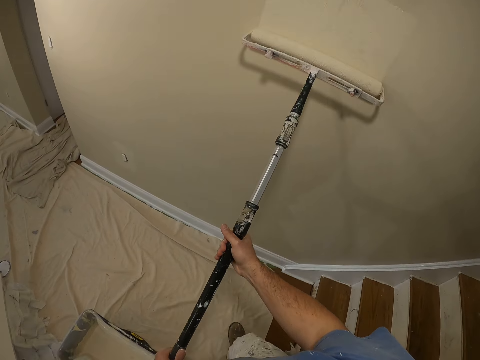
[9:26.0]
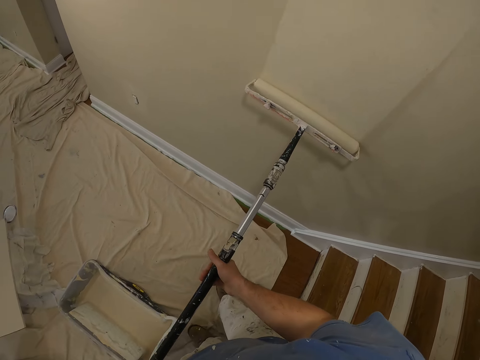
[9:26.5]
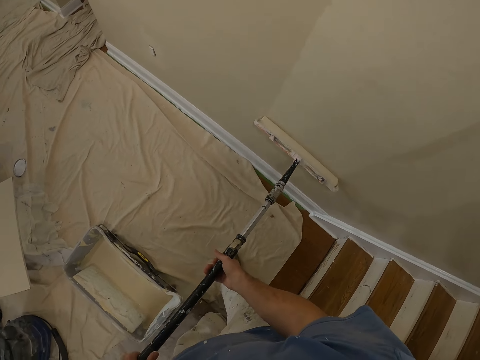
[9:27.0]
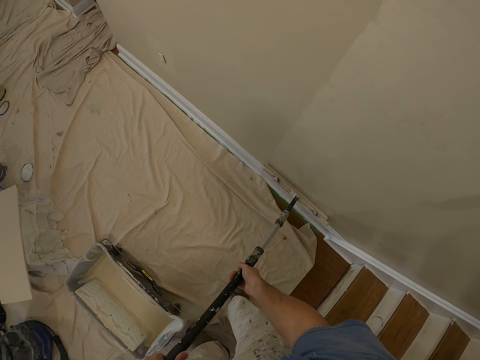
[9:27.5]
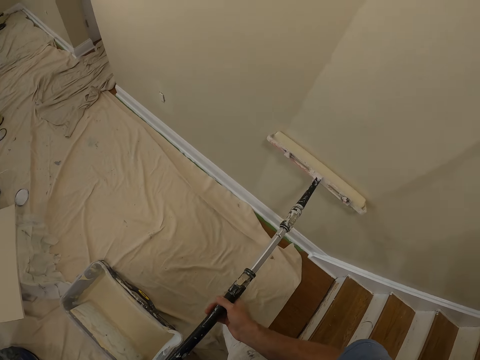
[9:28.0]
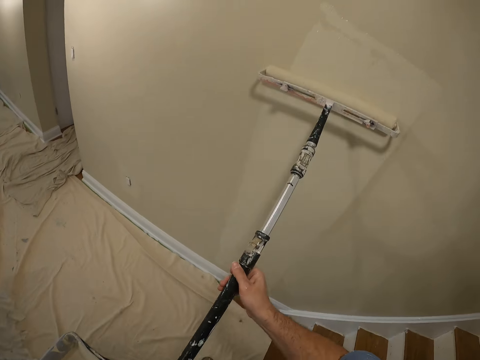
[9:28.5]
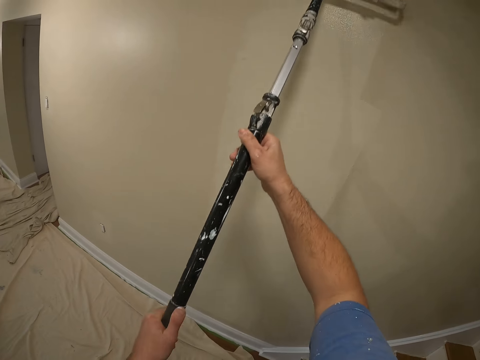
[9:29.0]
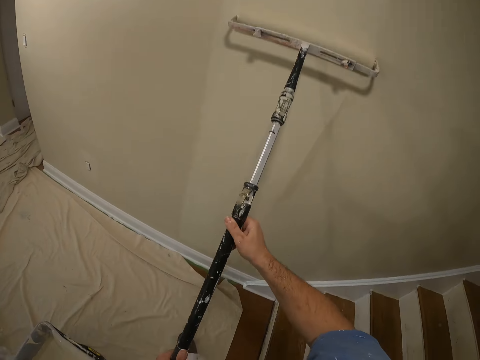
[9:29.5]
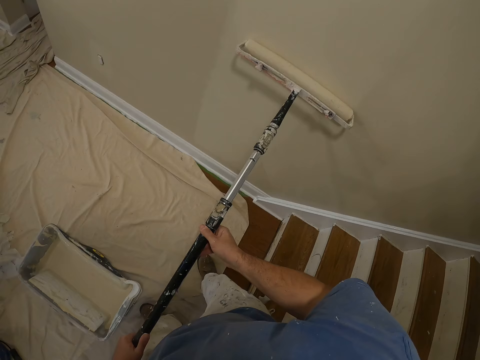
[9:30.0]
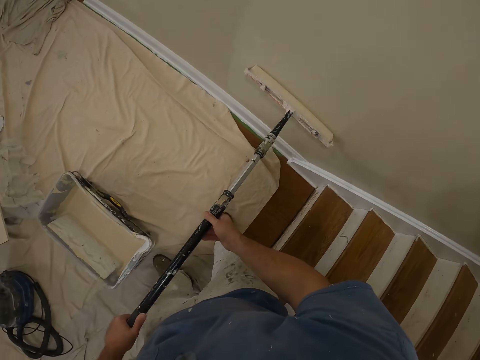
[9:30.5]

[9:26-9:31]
The camera wearer paints the wall with the roller.

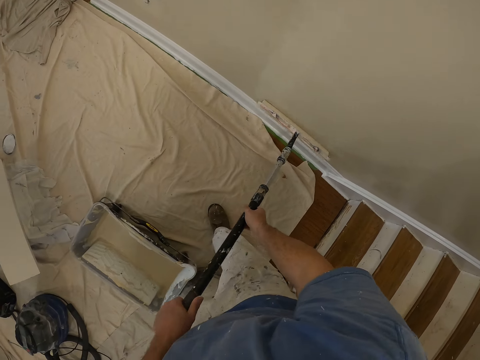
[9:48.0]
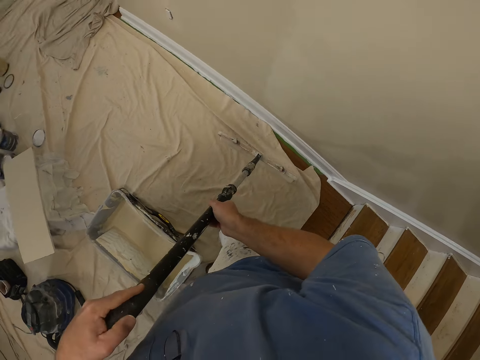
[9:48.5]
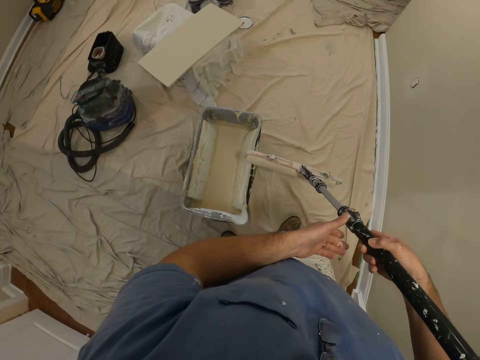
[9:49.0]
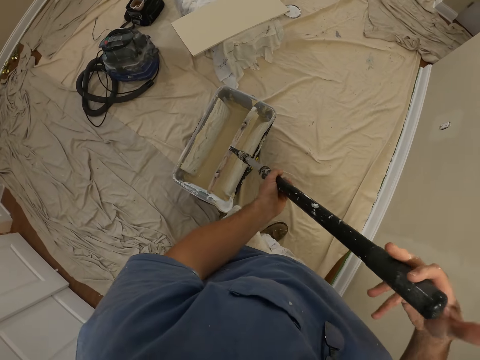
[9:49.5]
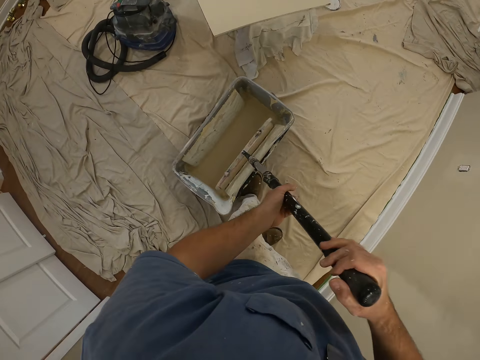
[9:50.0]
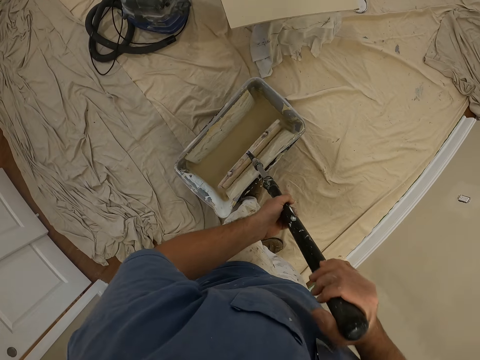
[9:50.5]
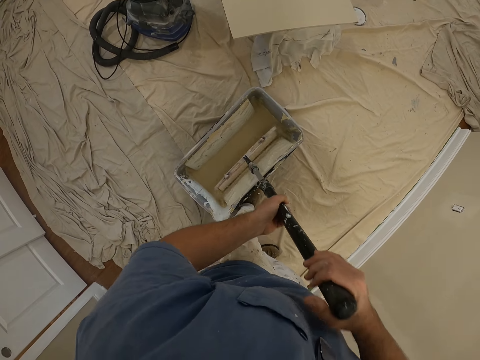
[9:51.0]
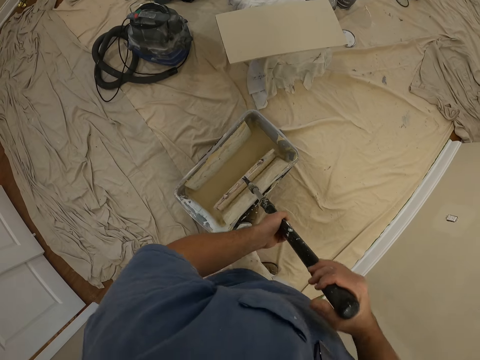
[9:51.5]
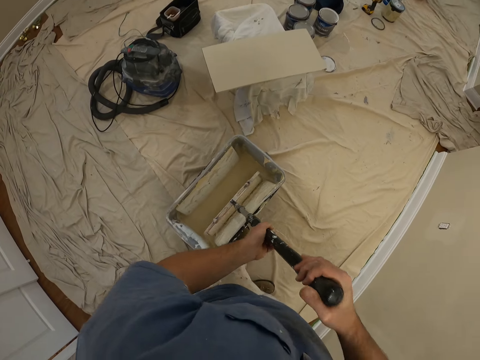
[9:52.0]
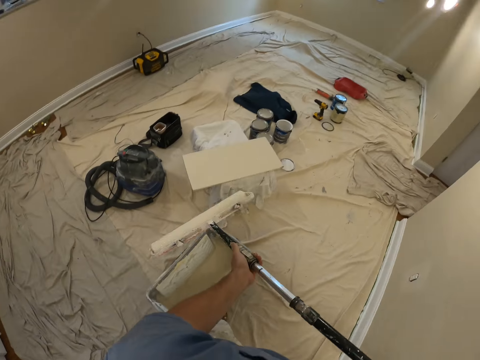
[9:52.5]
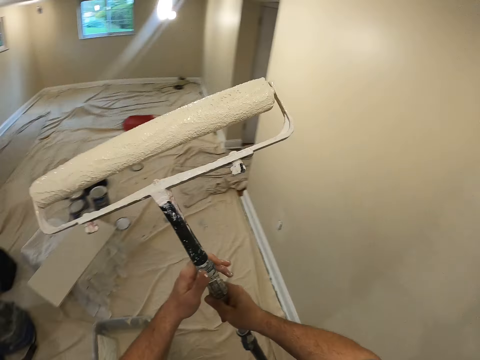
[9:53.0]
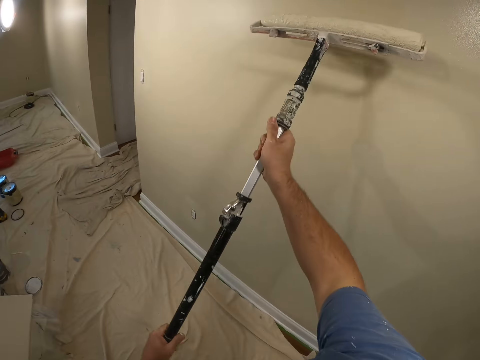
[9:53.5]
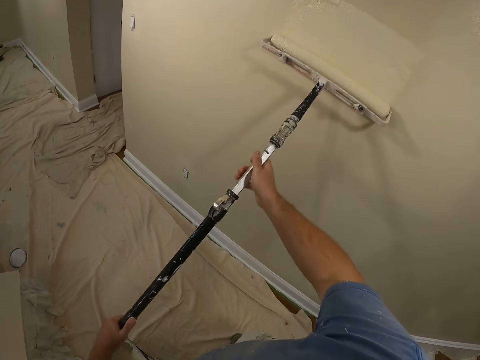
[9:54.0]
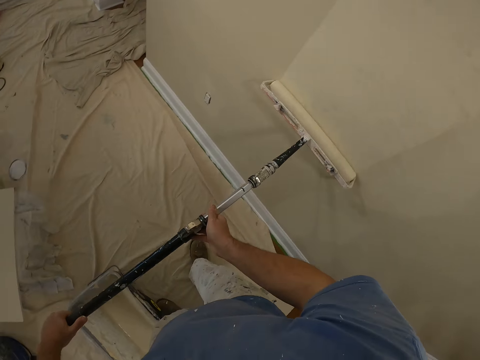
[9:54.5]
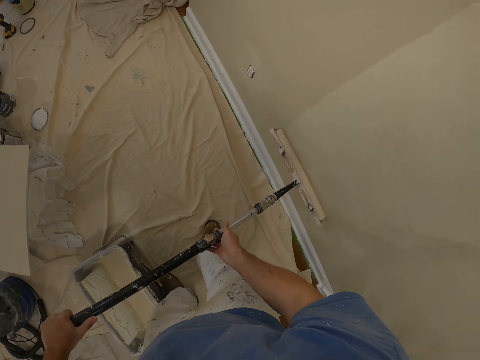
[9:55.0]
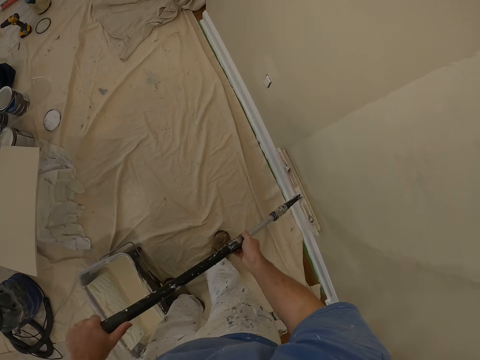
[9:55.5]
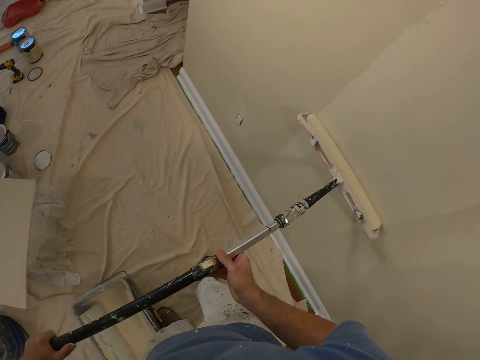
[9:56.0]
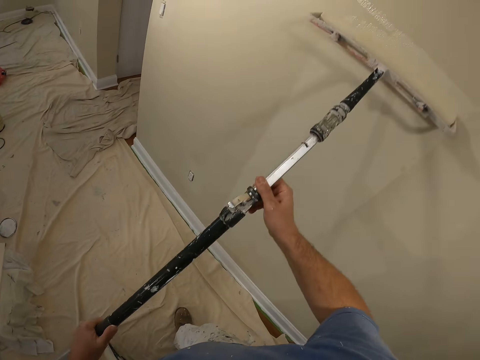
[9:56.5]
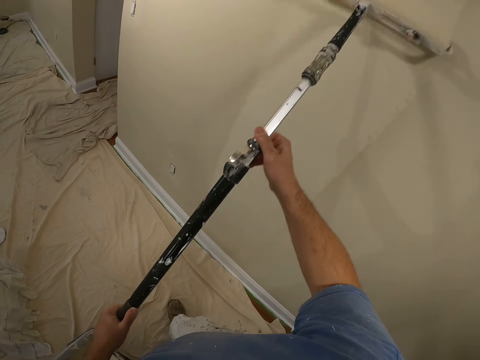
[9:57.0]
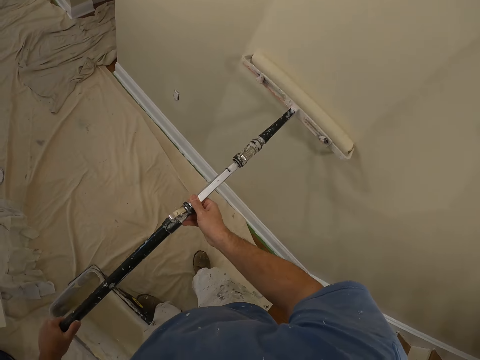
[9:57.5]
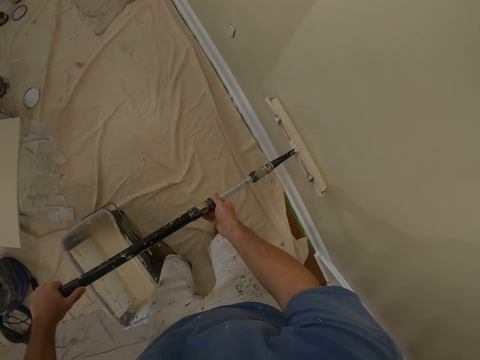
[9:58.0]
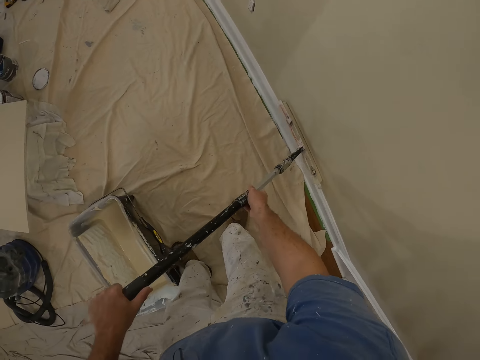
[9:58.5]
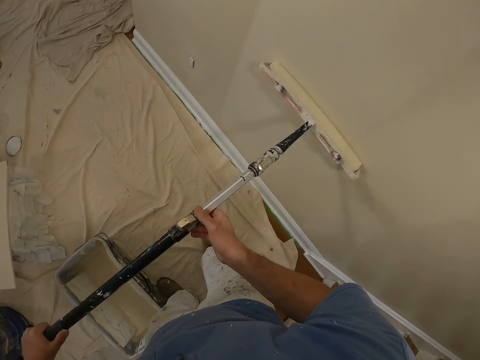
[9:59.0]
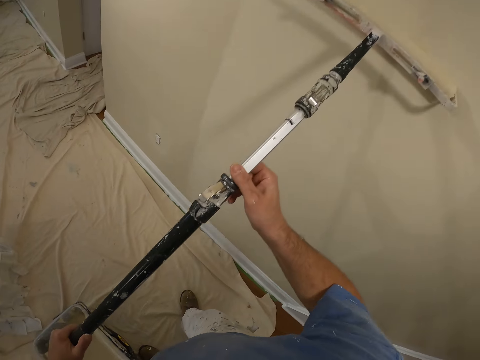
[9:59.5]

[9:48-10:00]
The camera wearer dips the roller into the paint bucket. They spread paint on the roller, take out the roller from the paint bucket, and paint the wall.

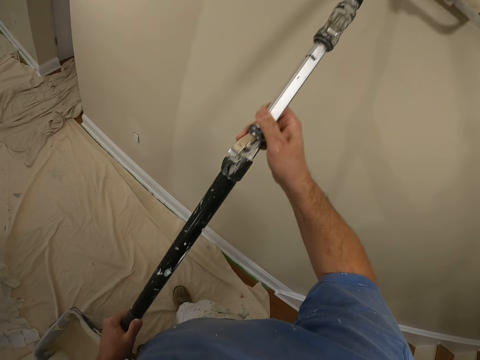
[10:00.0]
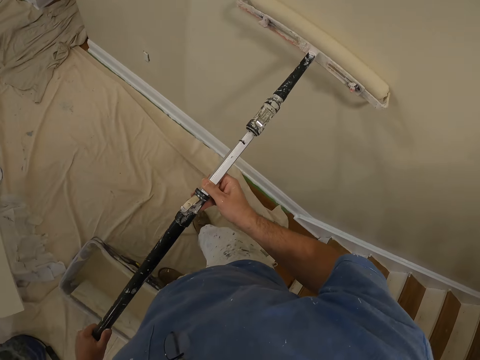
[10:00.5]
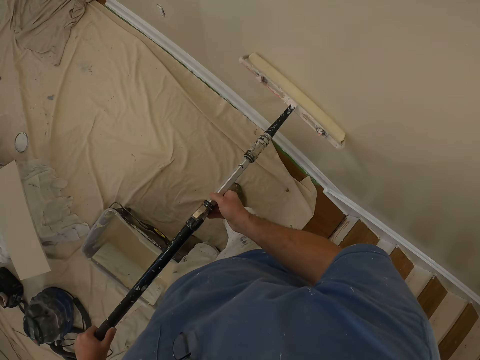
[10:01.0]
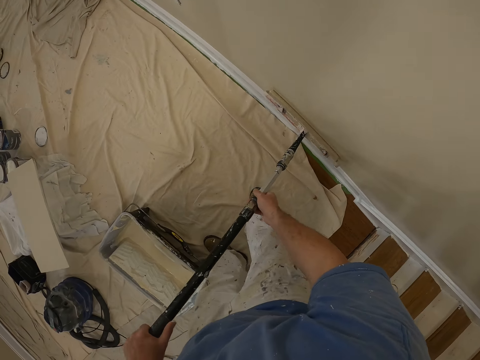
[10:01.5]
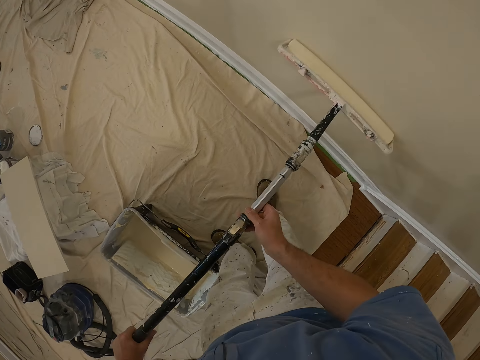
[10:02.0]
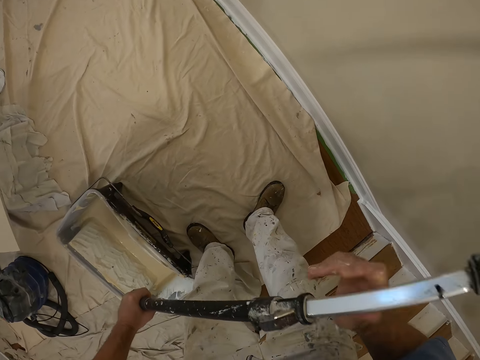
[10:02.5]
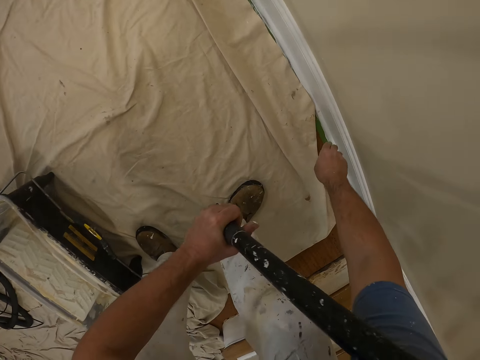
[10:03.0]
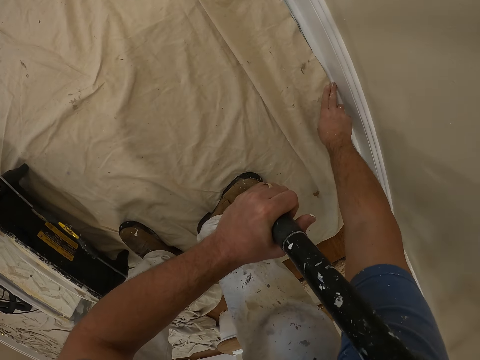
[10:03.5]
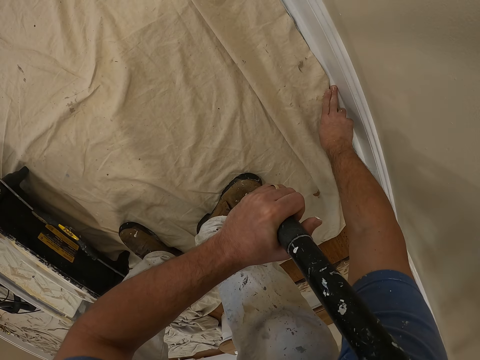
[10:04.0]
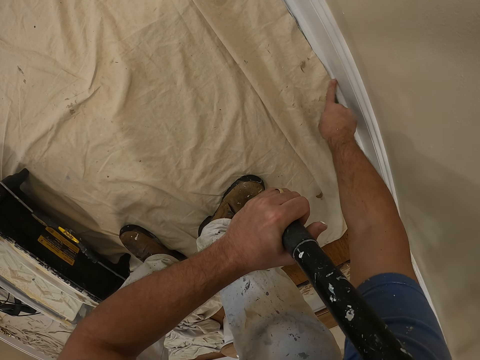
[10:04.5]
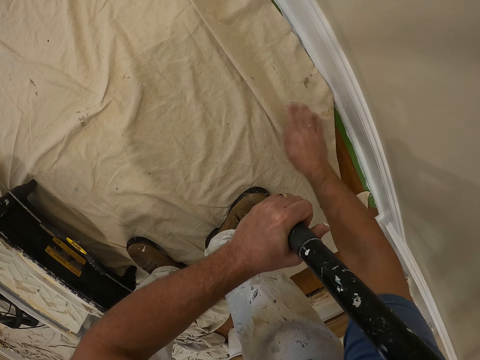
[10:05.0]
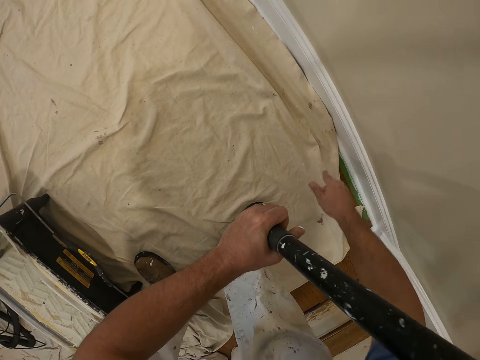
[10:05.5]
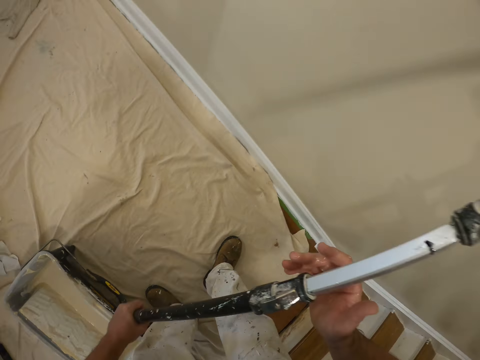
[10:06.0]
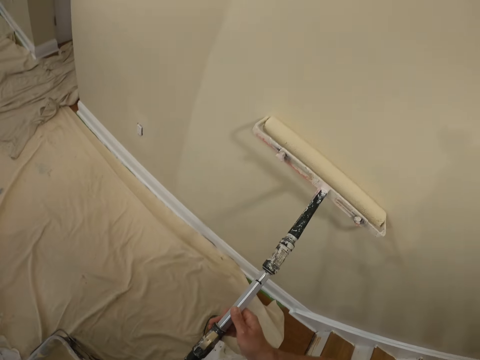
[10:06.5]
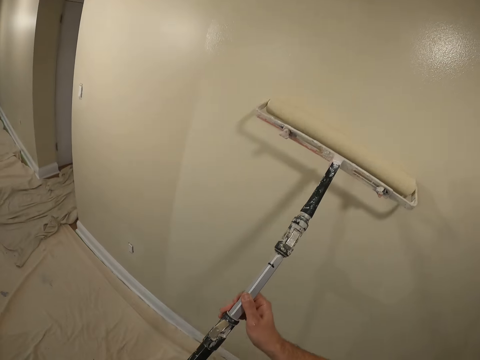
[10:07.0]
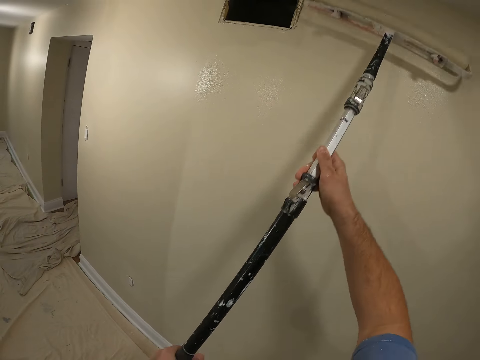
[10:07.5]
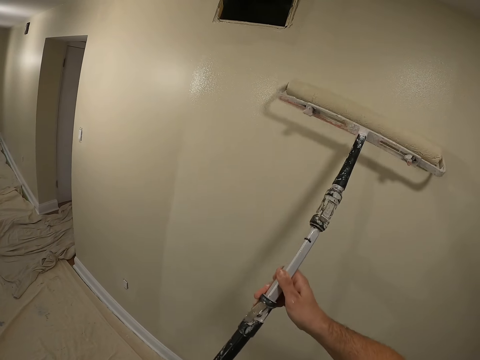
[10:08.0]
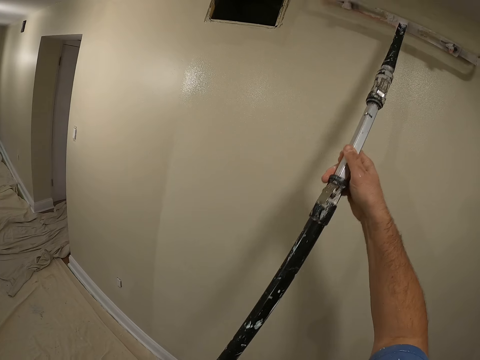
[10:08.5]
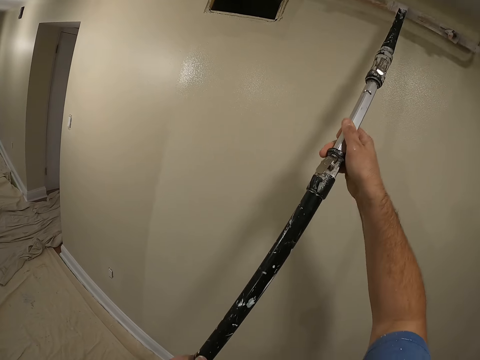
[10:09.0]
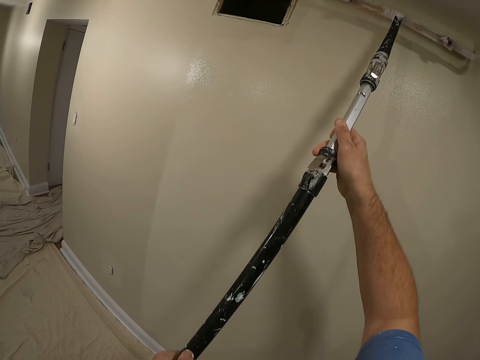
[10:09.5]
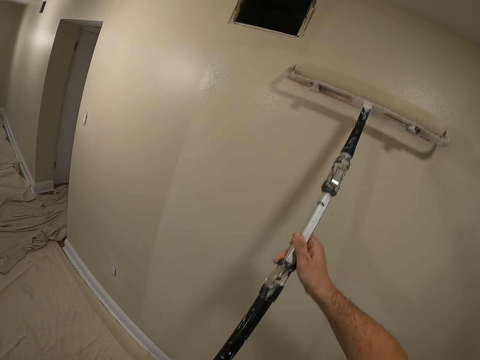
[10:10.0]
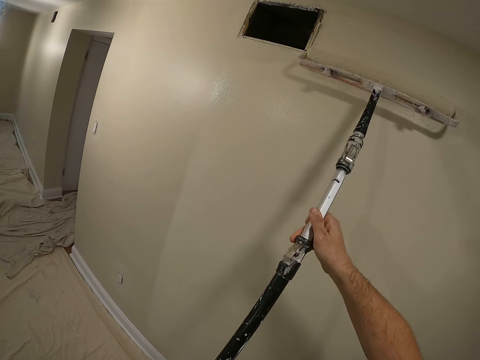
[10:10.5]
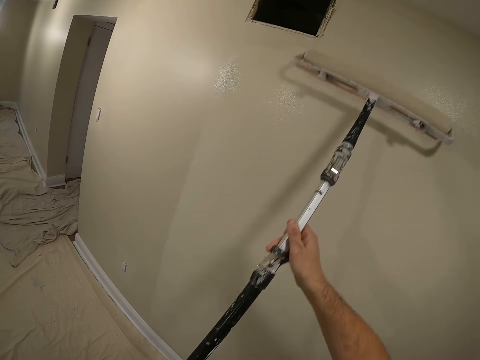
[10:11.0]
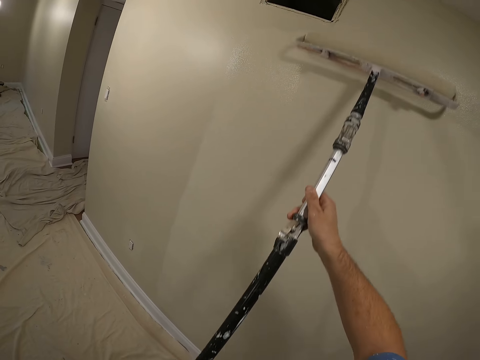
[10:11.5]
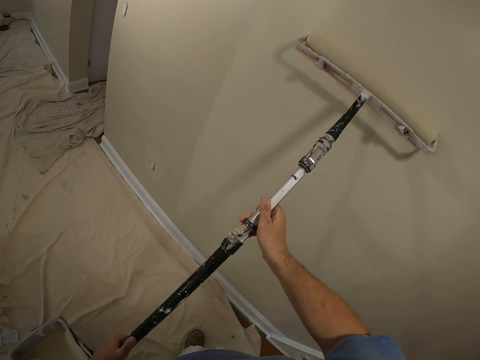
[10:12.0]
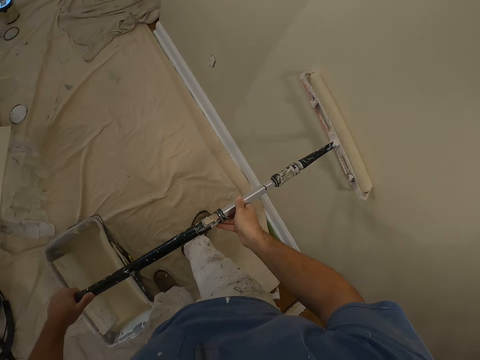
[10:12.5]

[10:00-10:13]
The camera wearer cleans the paint off the wall's baseboard with his fingers. He adjusts the cloth on the floor with his fingers and paints the wall.
